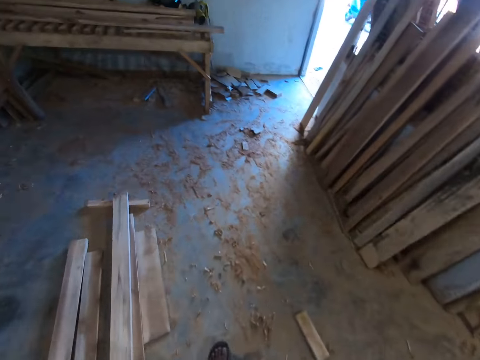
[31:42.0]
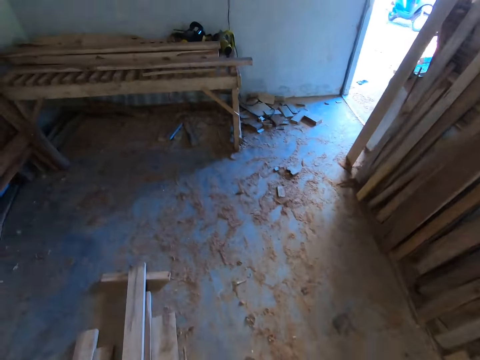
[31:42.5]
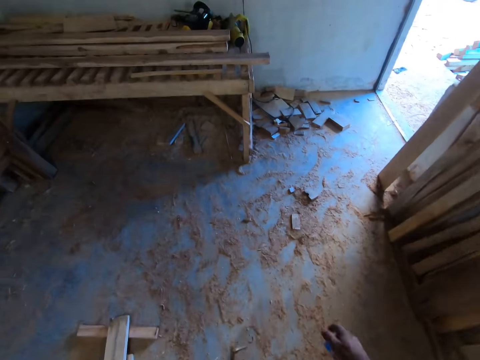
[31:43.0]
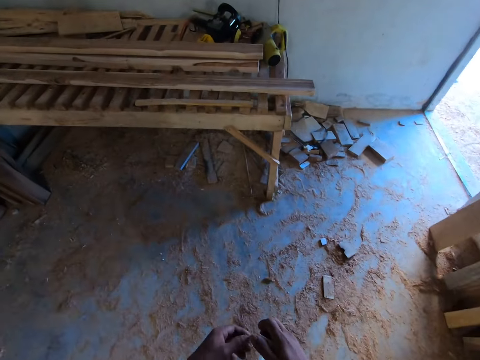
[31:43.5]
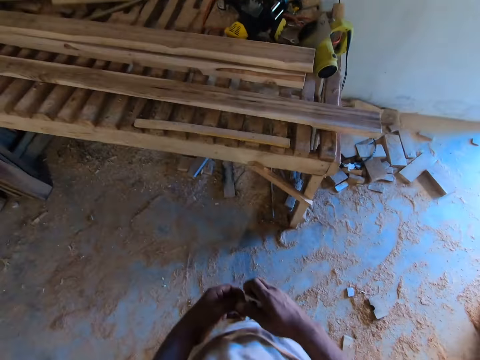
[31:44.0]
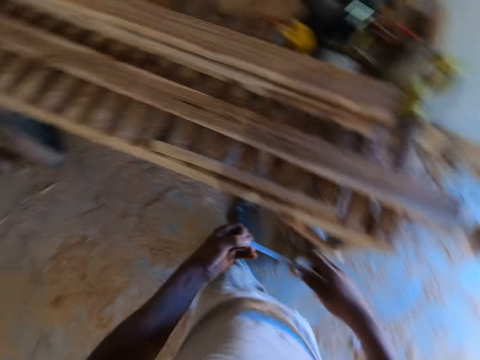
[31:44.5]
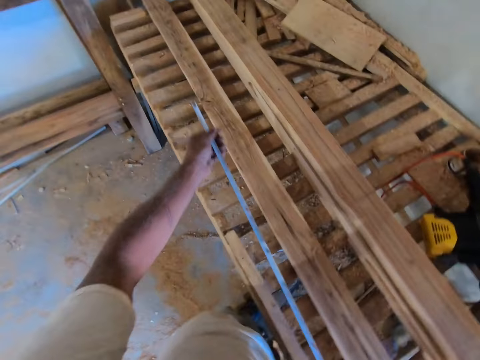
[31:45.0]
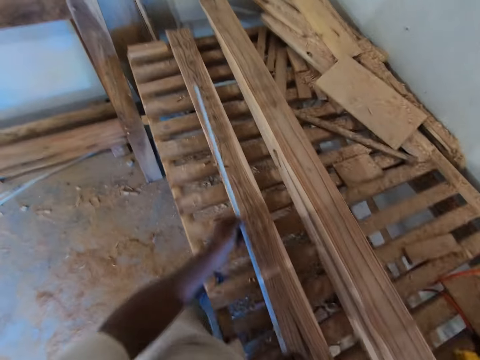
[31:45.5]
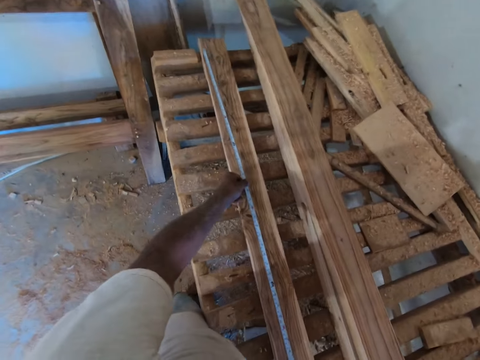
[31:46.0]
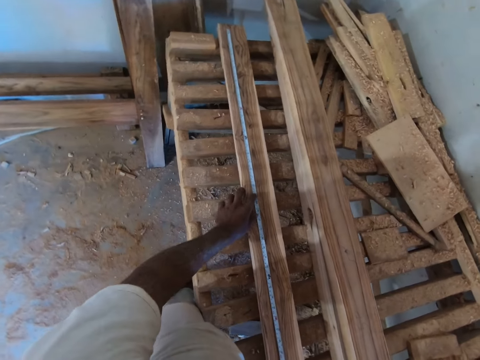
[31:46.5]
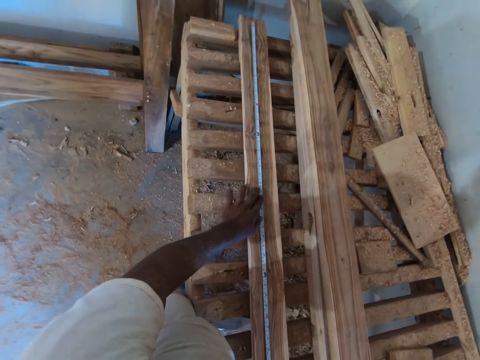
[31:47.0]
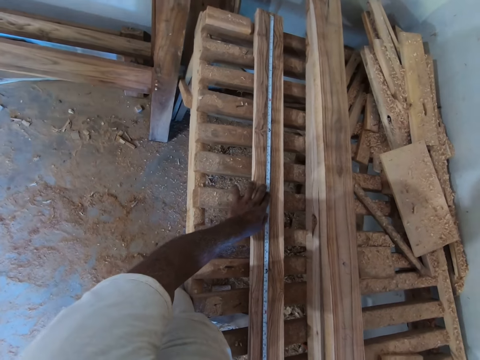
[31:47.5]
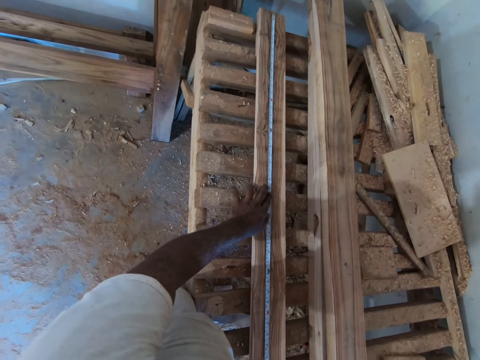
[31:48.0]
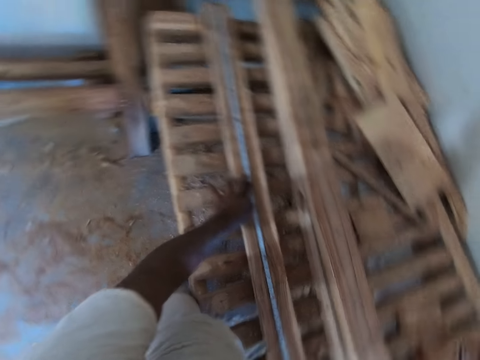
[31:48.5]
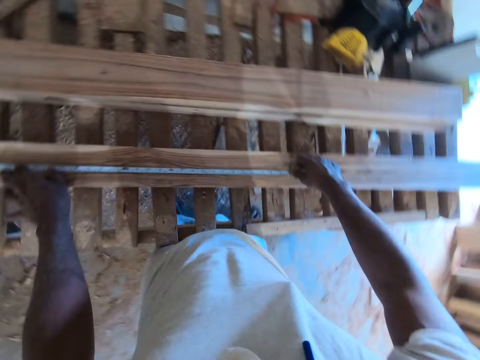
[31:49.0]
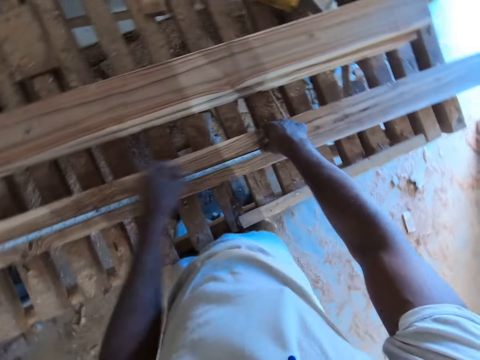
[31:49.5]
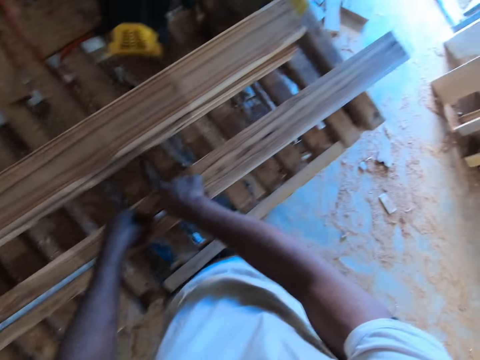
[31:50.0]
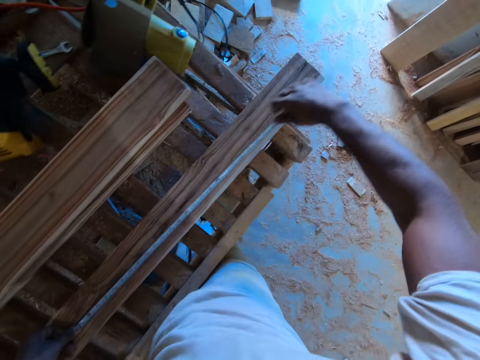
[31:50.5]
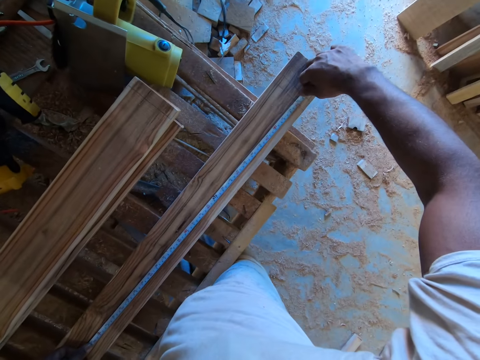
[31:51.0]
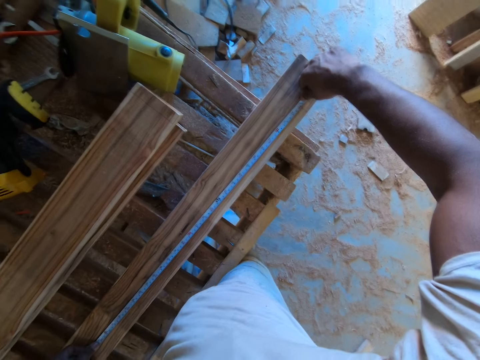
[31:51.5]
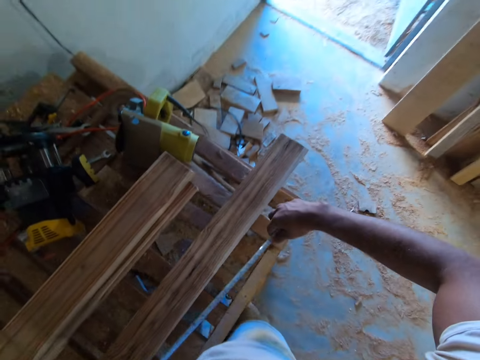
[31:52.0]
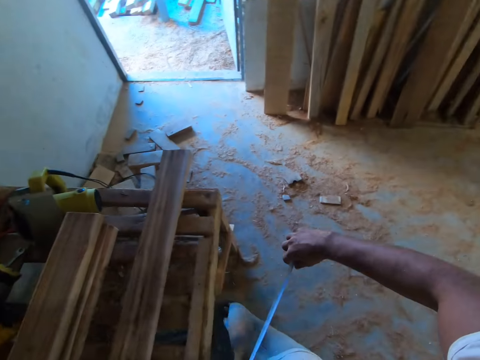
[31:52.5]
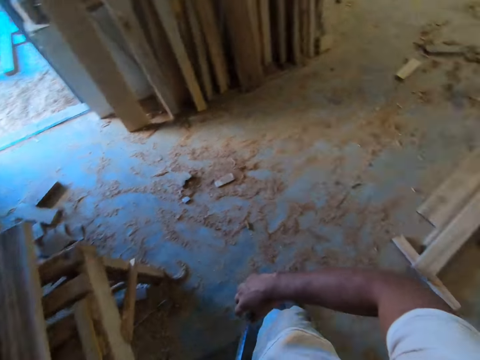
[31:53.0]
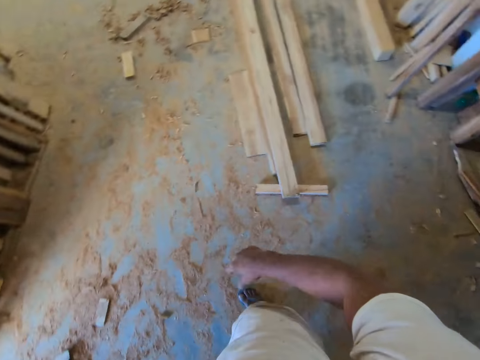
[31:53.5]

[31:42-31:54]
The camera wearer draws the measuring tape in his right hand with his left hand. He places the tape measure on the wood. He measures the wood. He pulls the tape measure. He returns the tape measure back.

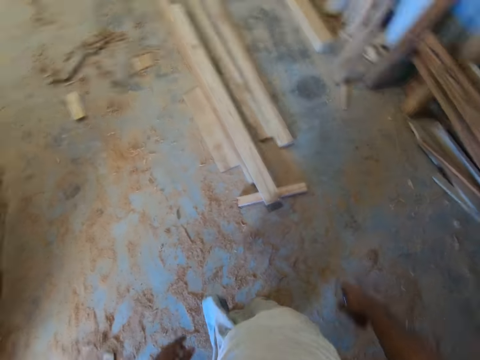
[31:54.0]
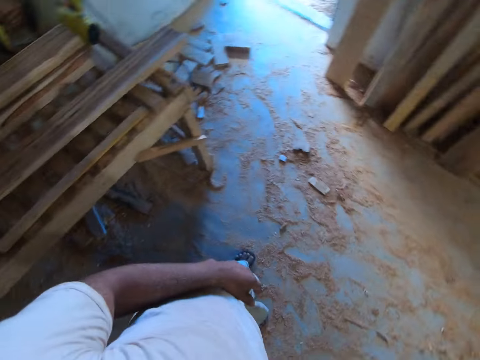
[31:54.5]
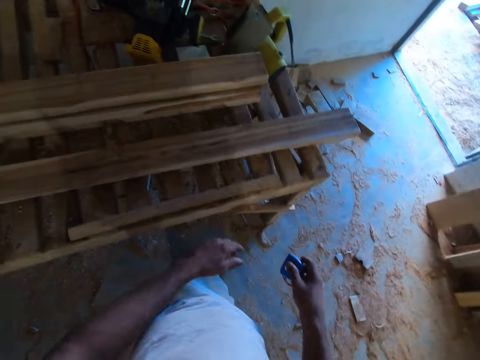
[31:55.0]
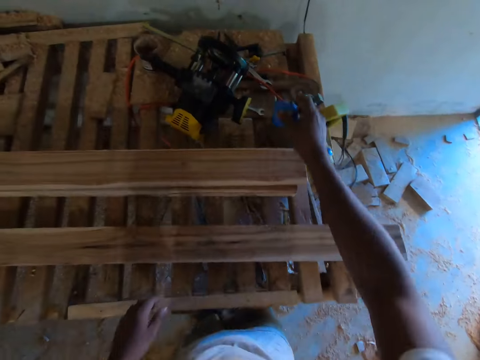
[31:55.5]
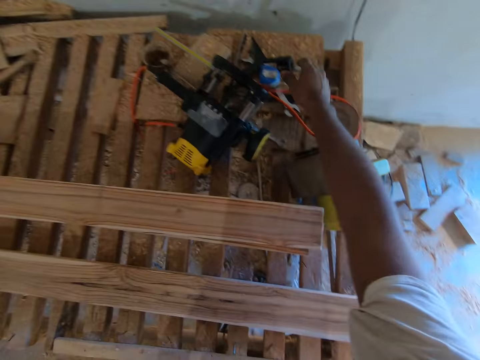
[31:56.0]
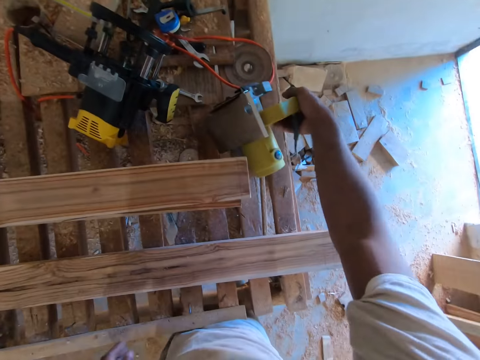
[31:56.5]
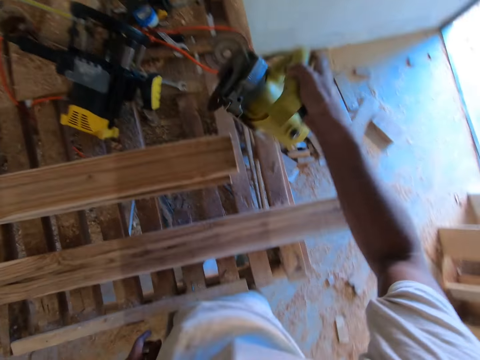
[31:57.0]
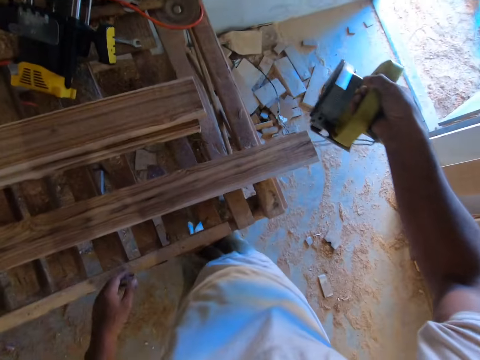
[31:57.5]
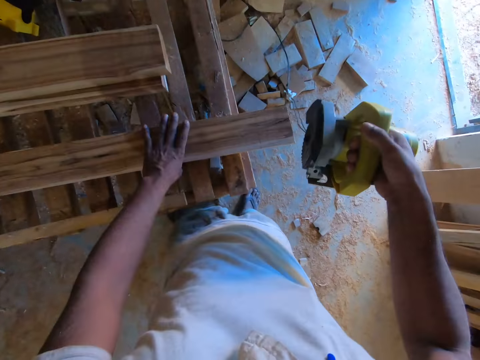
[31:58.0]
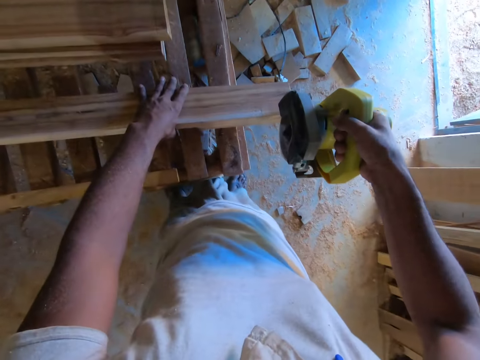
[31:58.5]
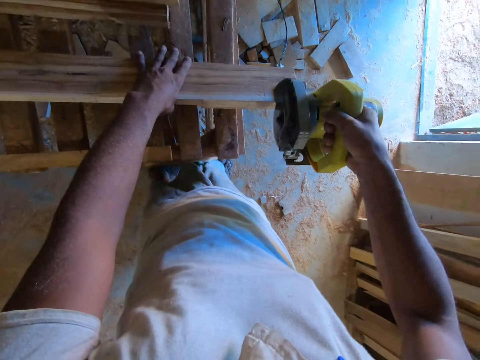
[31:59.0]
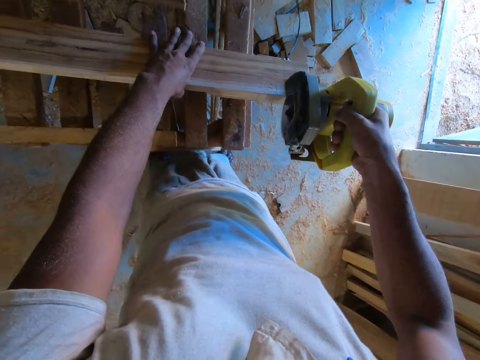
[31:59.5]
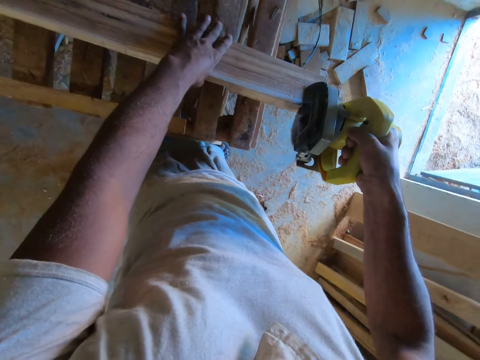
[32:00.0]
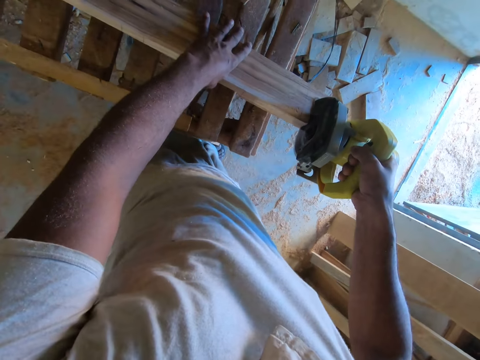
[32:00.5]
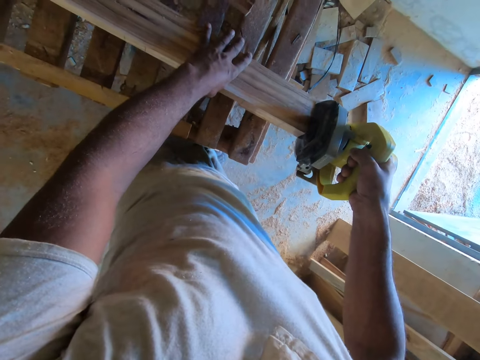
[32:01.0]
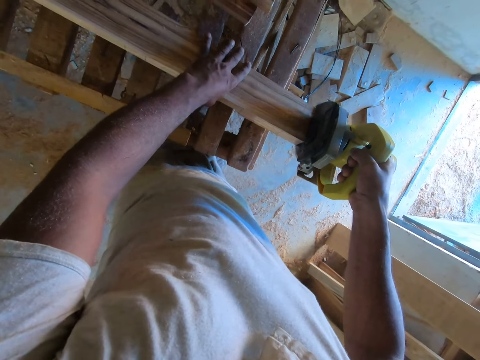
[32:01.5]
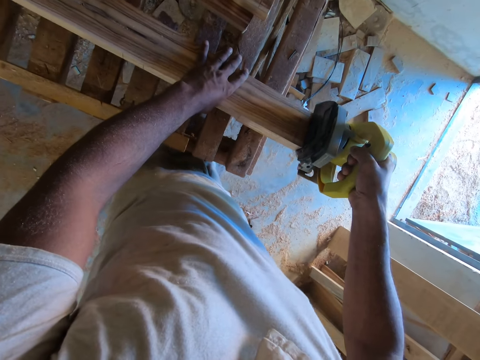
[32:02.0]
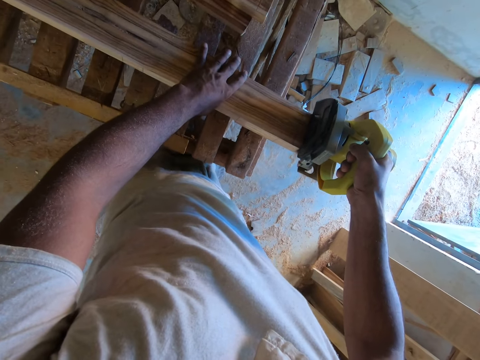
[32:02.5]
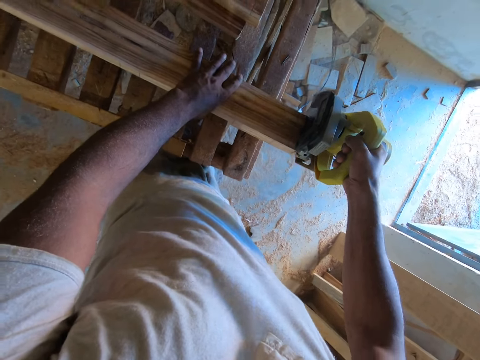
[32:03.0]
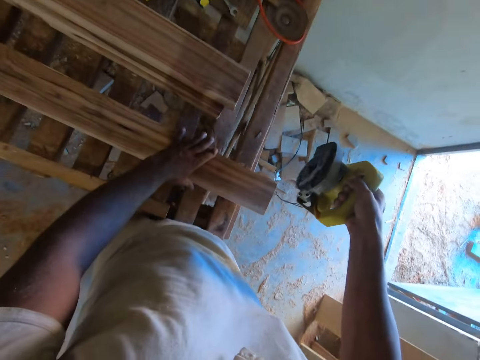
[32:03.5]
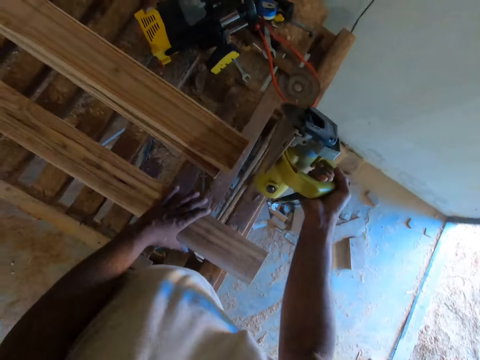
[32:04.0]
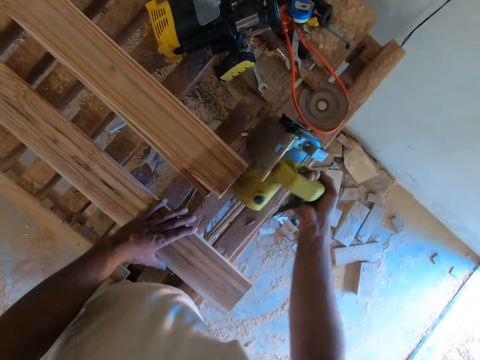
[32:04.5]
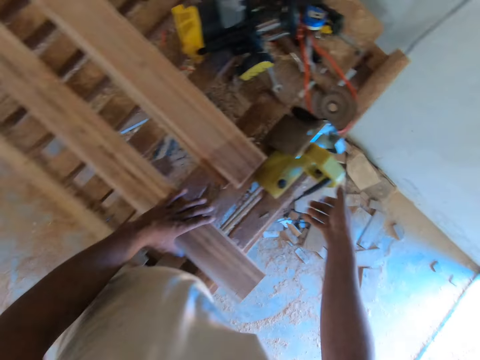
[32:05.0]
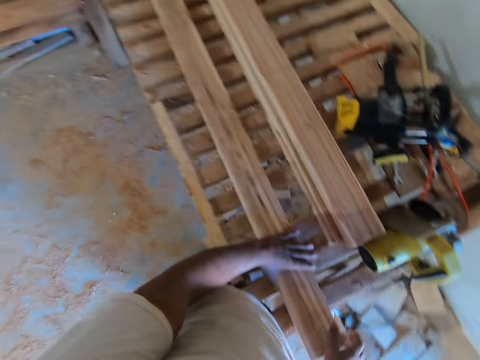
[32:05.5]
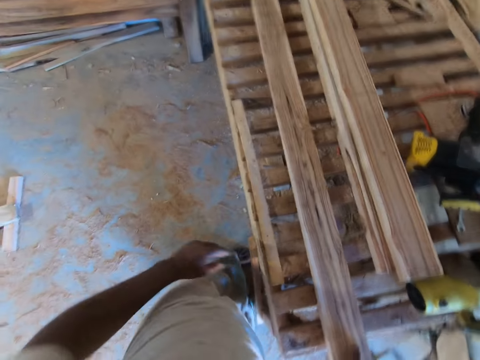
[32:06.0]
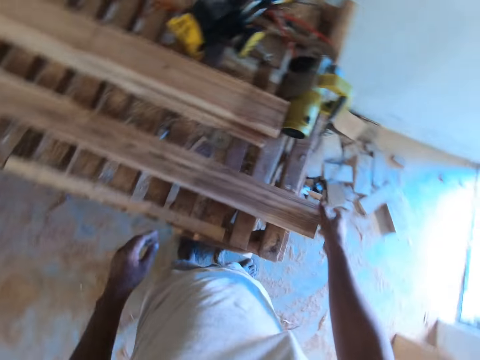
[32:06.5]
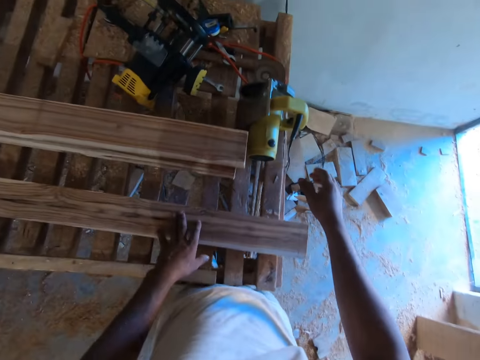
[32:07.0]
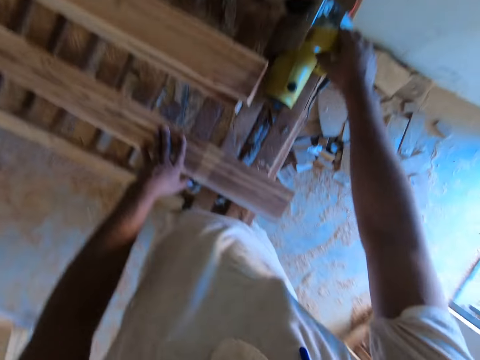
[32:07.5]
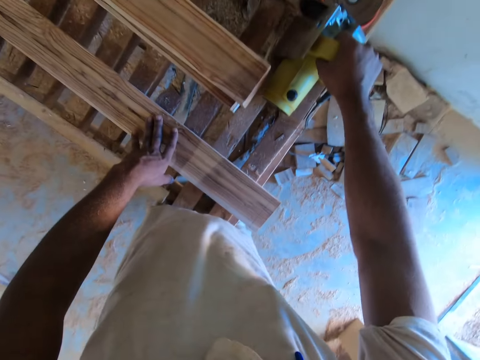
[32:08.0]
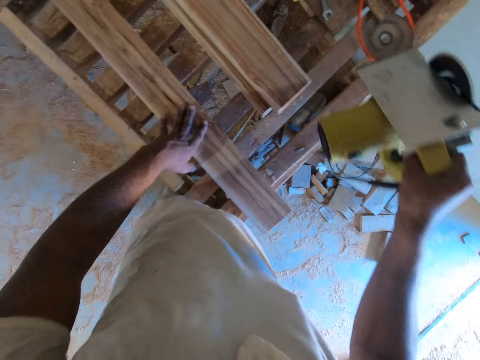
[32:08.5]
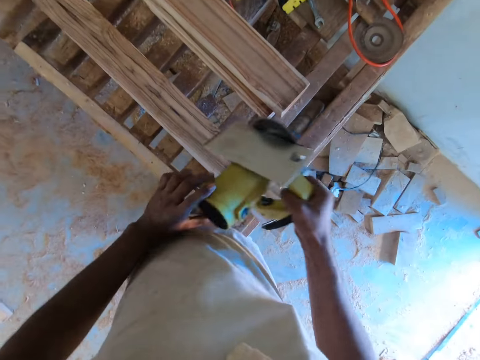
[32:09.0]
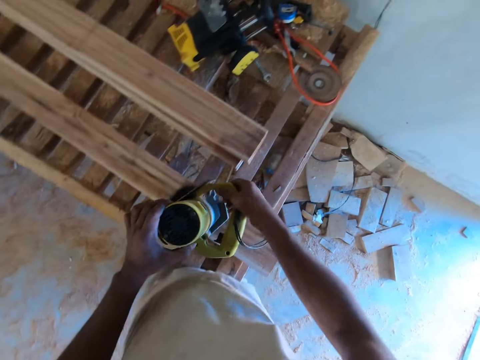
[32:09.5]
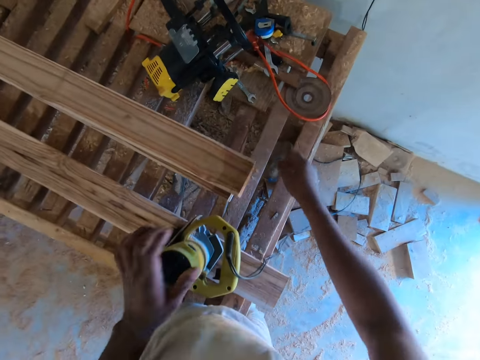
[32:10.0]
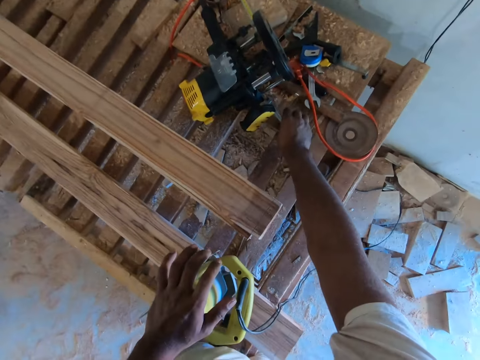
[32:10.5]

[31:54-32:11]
The camera wearer carries the tape measure and walks around. He drops the measuring tape on the worktable with his right hand. He picks a hand wood cutting machine or circular saw from the worktable with his right hand. He raises the piece of wood on the worktable with his left hand. He cuts the piece of wood with the hand wood cutting machine in his right hand. He holds the wood. He holds the circular saw. He drops the hand wood cutting machine on the worktable with his right hand. He touches the wood. He picks the hand wood cutting machine from the worktable with his right hand. He holds the hand wood cutting machine with both hands. He drops the hand wood cutting machine on the piece of wood on the worktable with both hands.
